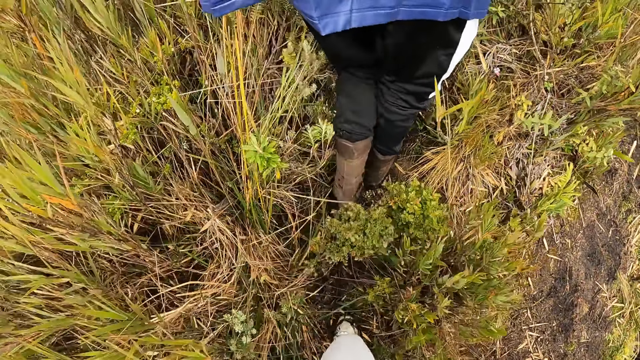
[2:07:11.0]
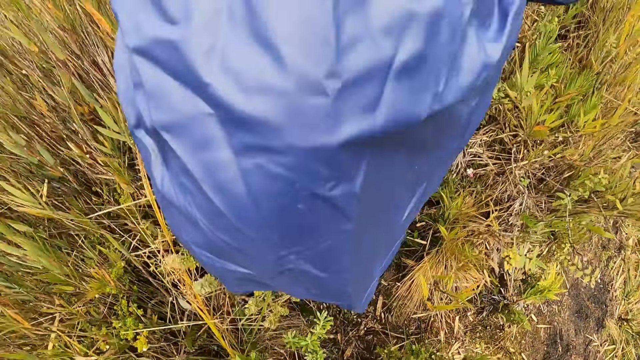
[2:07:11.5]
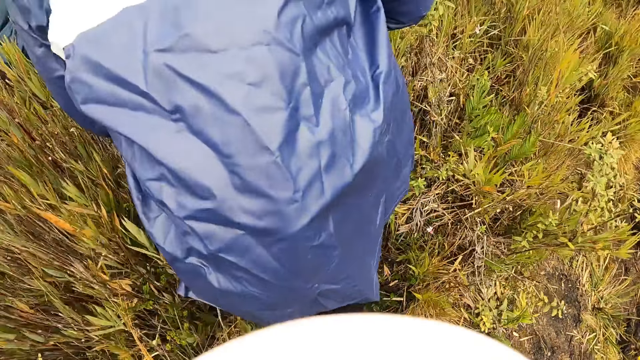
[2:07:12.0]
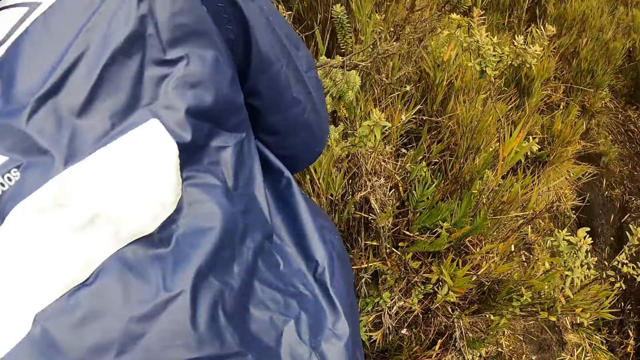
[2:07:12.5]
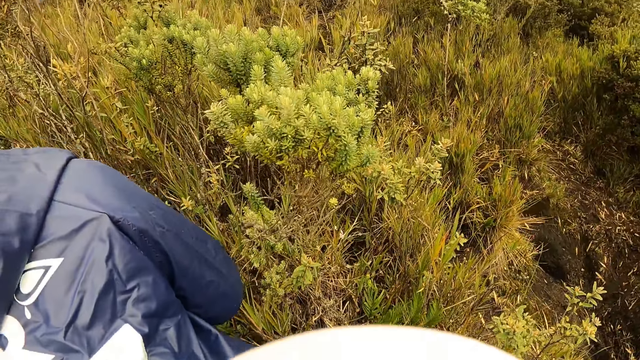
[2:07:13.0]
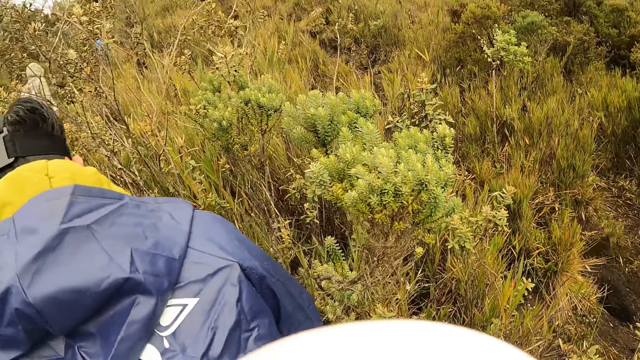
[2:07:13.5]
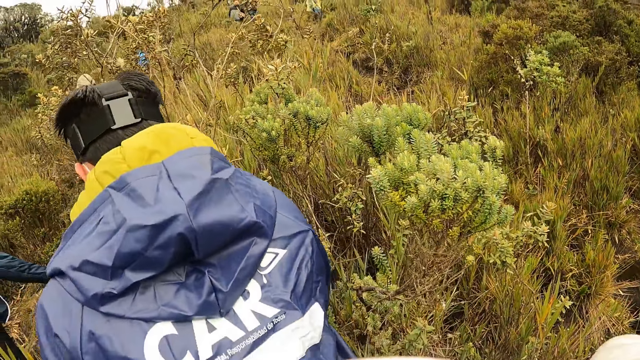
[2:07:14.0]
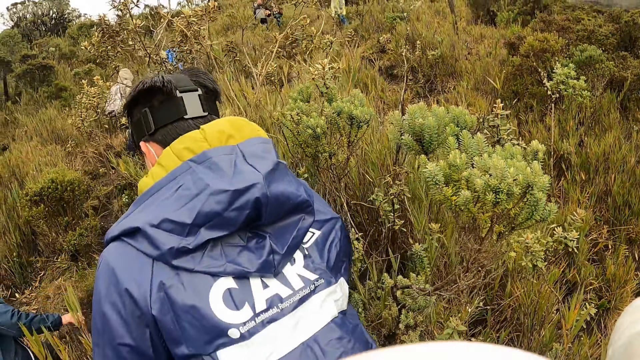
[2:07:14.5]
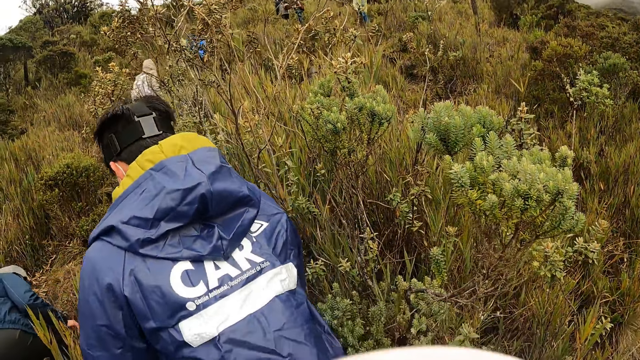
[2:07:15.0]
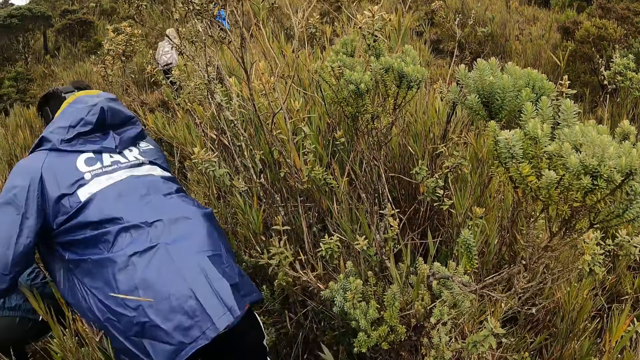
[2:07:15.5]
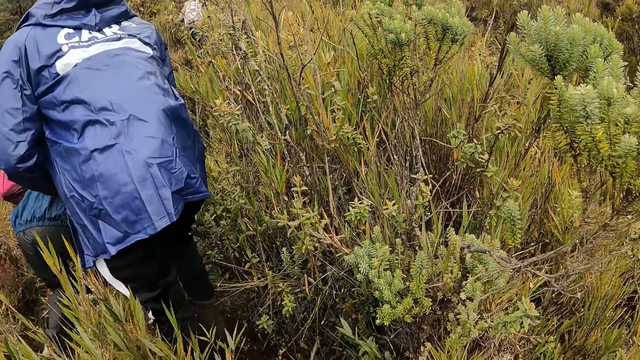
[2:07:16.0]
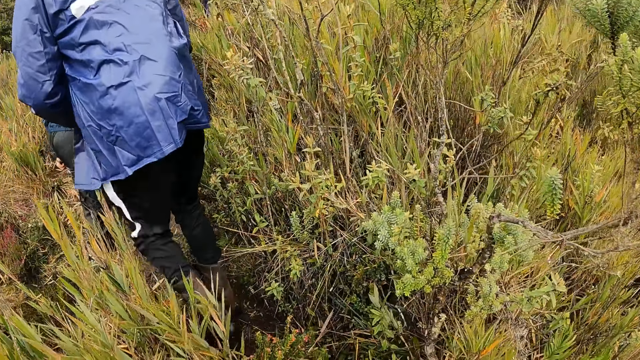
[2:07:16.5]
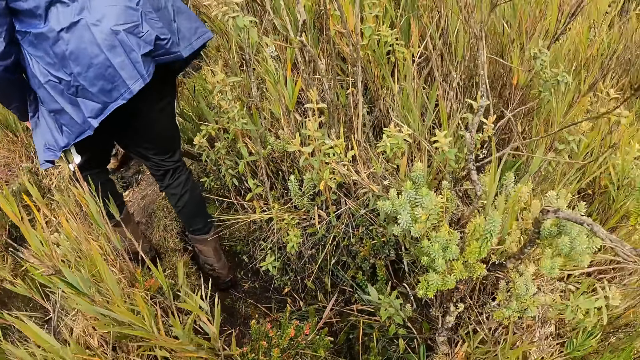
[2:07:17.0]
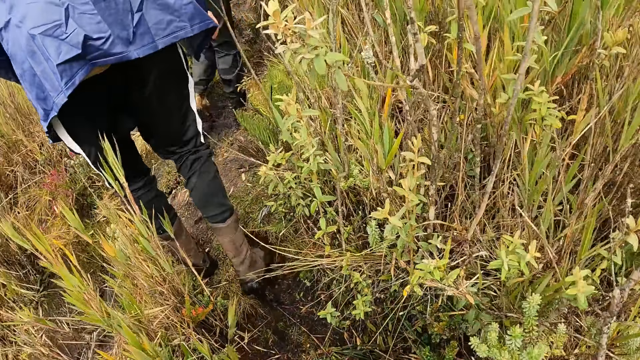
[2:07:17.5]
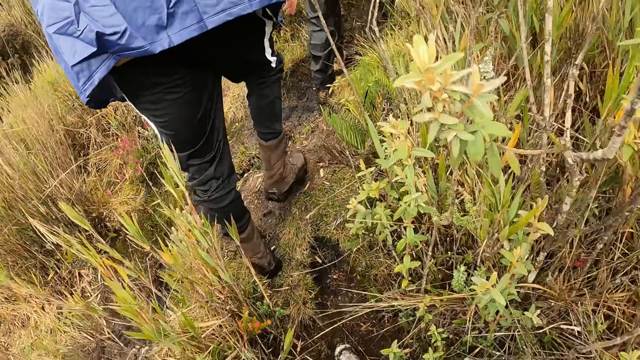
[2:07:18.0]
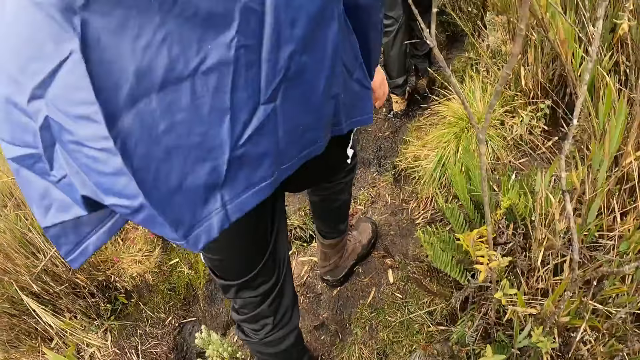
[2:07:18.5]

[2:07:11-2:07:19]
The camera wearer flaps her right hand.

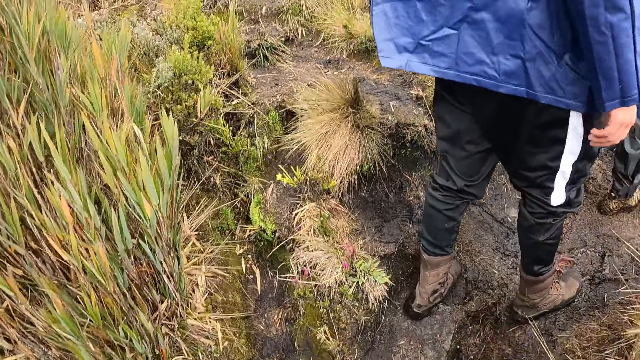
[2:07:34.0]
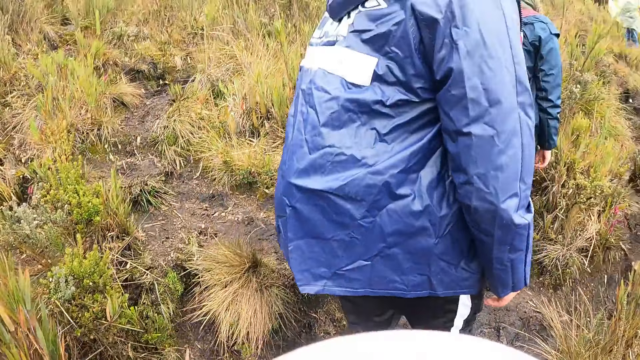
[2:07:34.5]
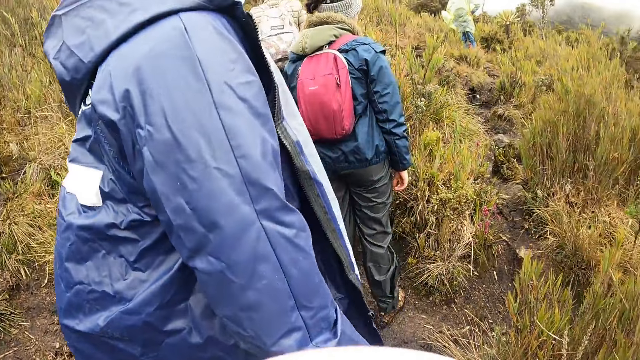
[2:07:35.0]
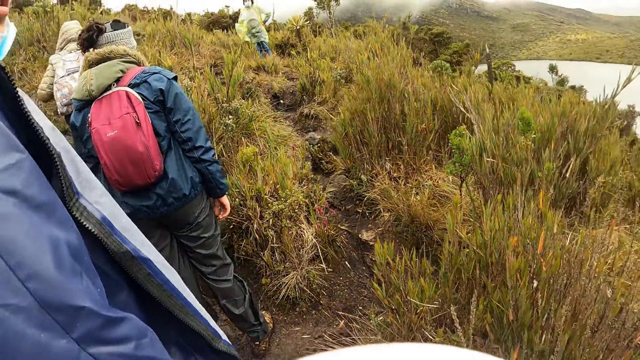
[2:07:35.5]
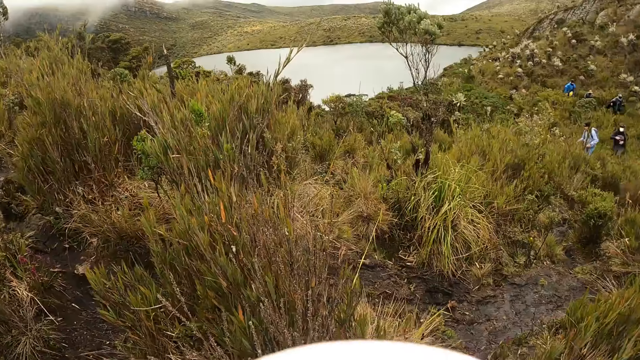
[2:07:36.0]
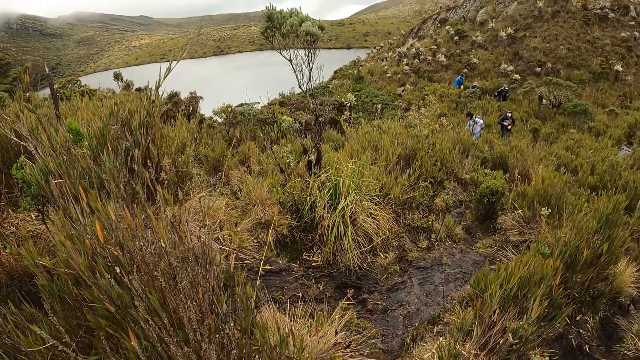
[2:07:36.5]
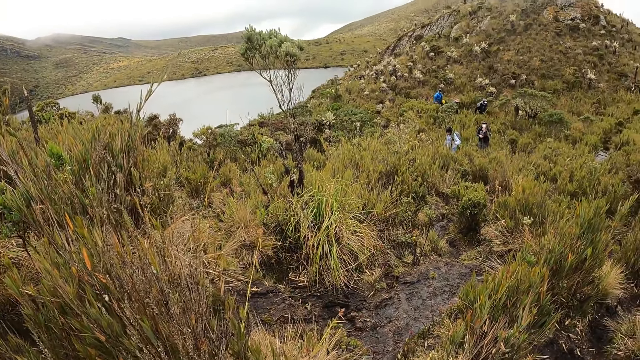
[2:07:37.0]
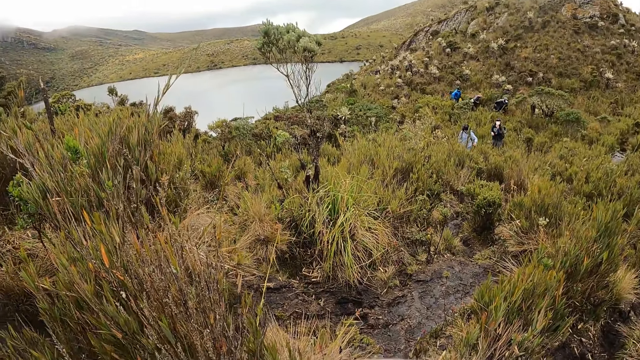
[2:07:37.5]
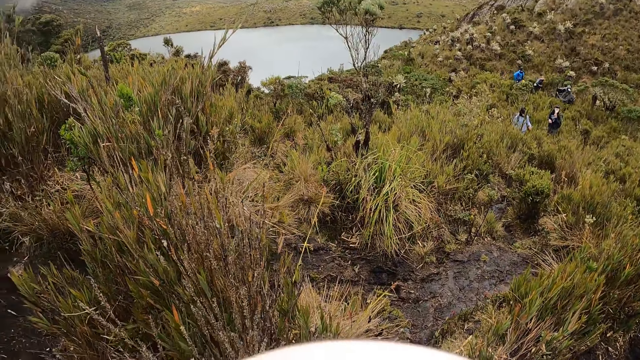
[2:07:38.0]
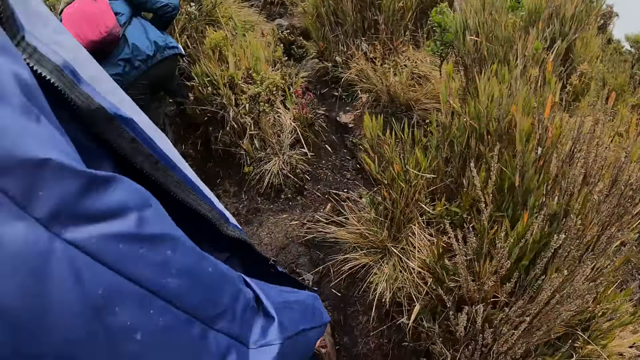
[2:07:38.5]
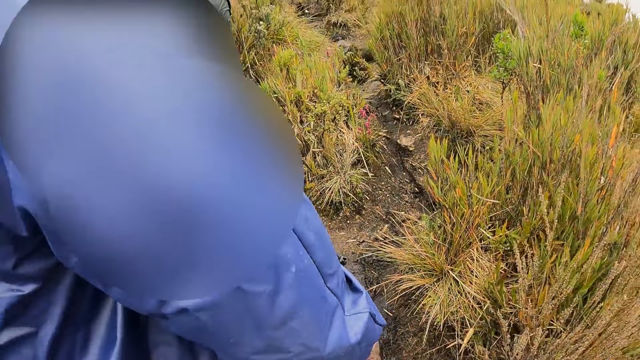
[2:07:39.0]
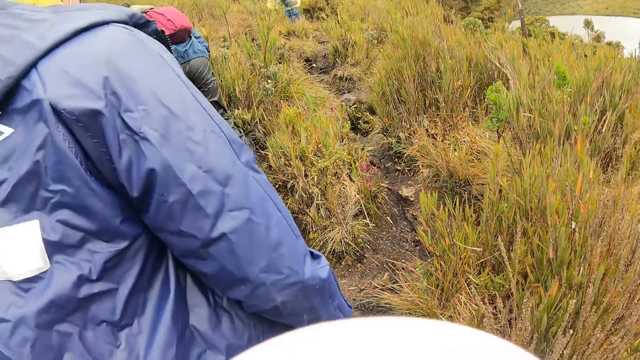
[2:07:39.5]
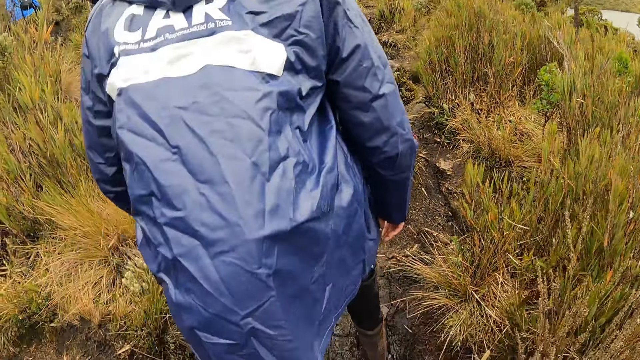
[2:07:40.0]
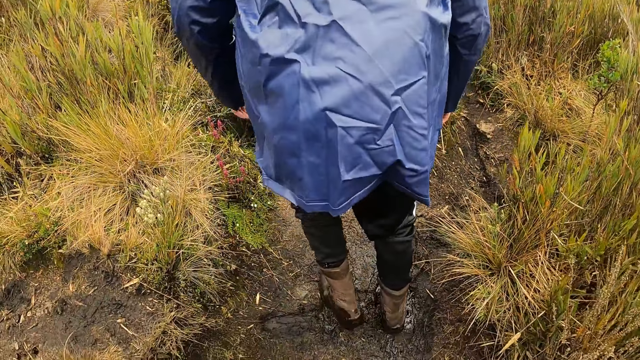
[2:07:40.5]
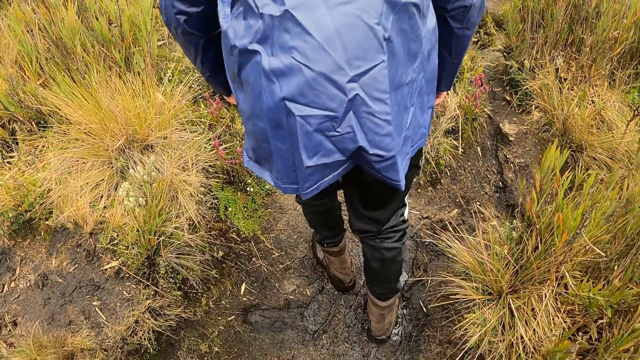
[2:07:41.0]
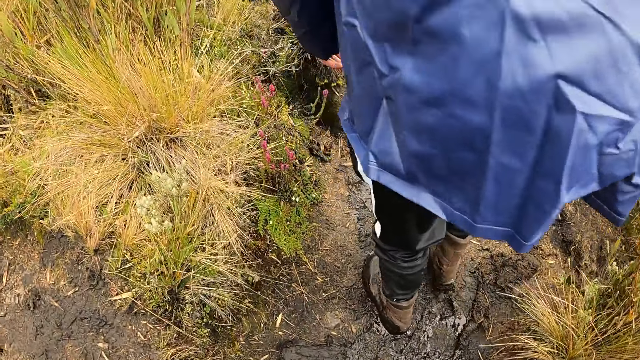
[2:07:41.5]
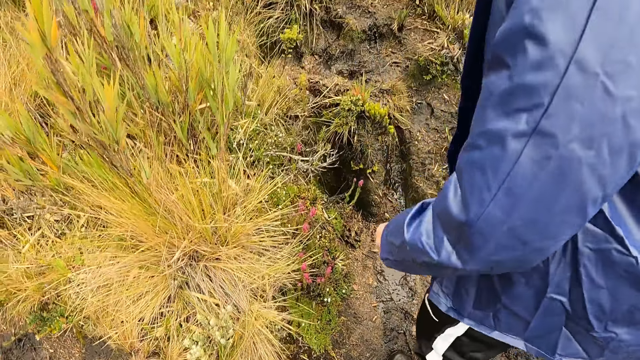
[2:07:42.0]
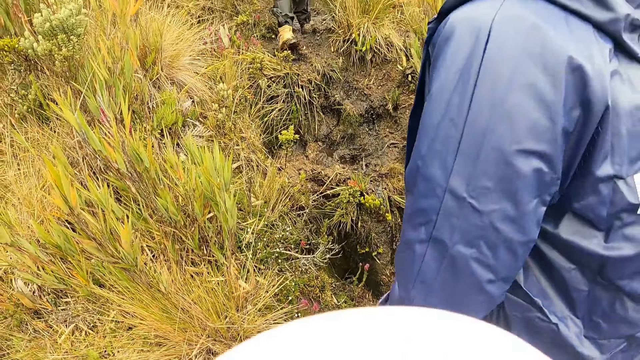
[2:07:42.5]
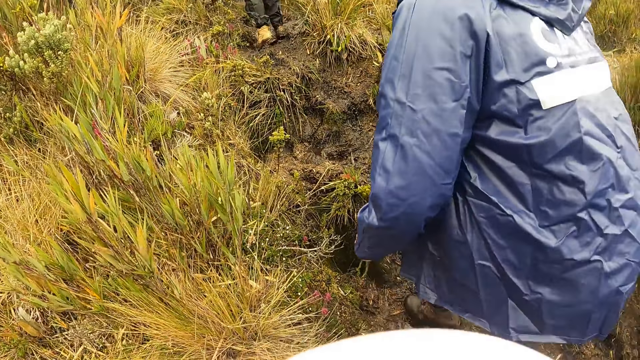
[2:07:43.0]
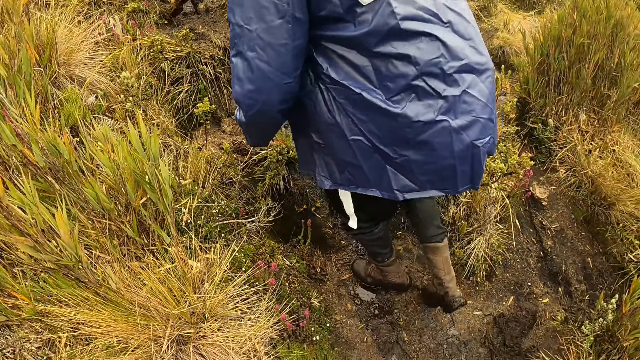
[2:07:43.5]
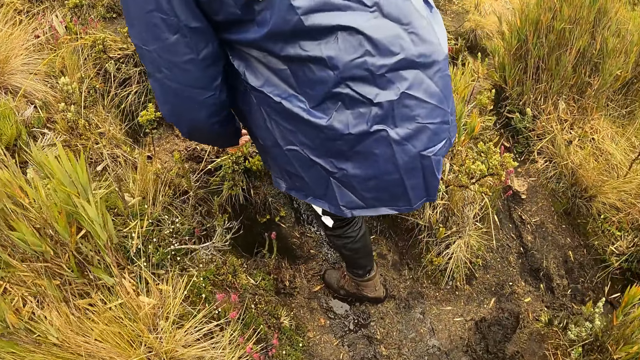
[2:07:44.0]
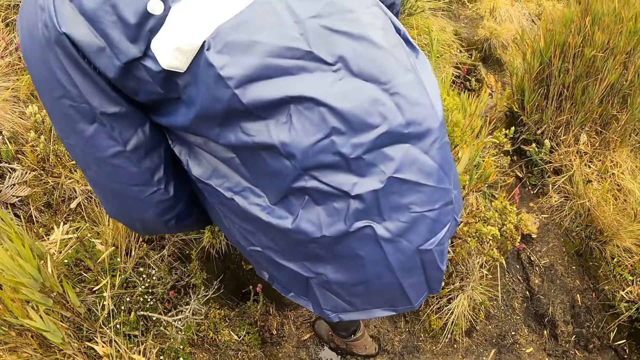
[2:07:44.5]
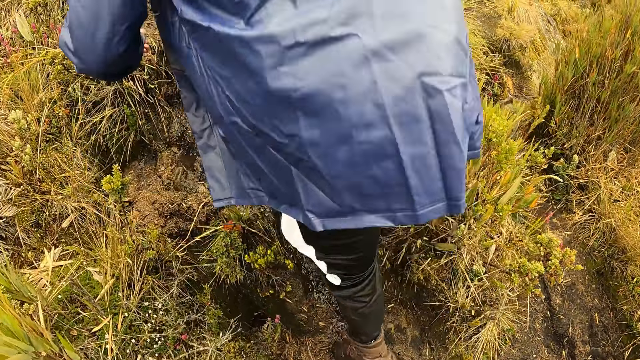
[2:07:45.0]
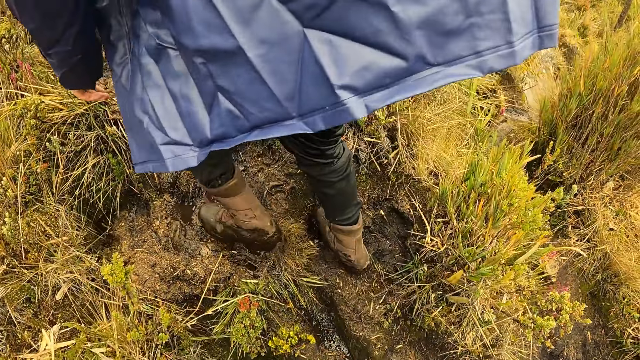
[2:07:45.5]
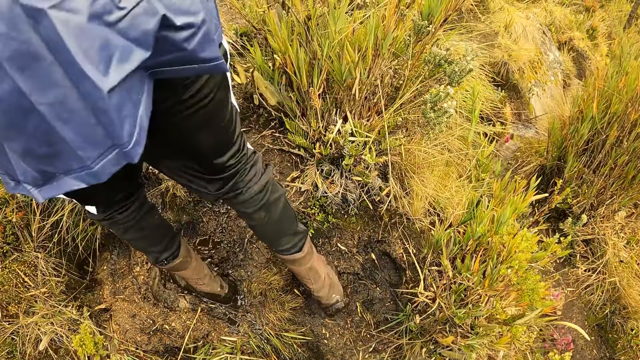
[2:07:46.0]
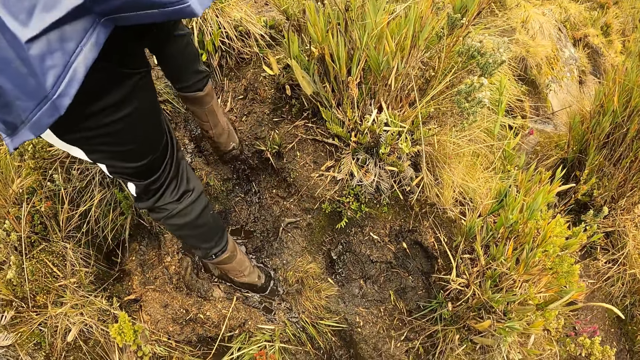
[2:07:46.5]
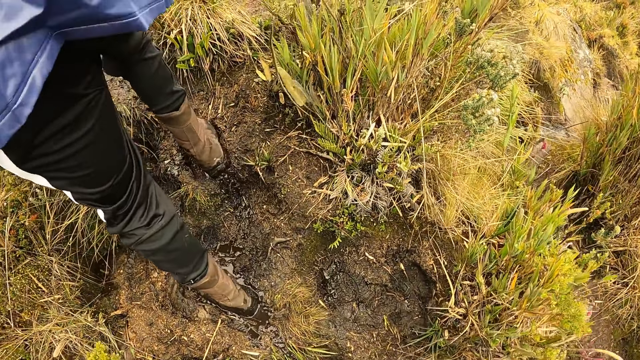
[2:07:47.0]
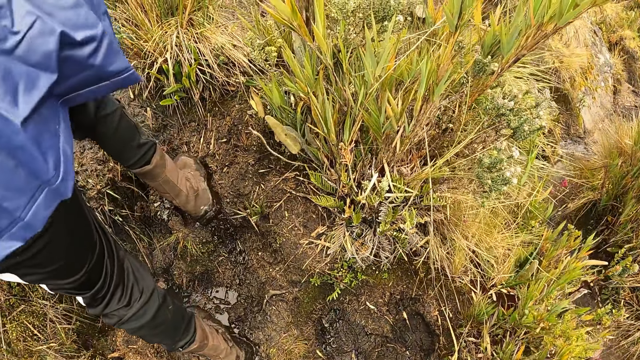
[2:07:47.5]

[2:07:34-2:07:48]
A group of people hikes behind the camera wearer. The camera wearer looks at the dam. They interact with a person. They hike with the group of people. The person climbs up a hill. The camera wearer climbs up the hill.
